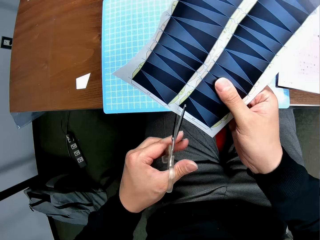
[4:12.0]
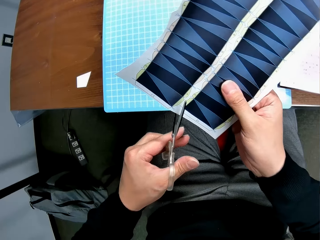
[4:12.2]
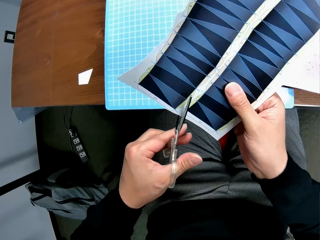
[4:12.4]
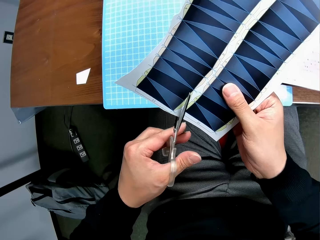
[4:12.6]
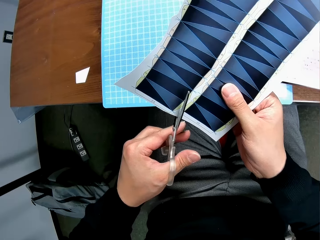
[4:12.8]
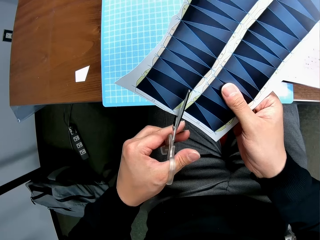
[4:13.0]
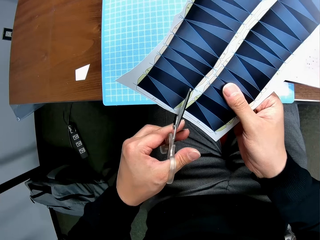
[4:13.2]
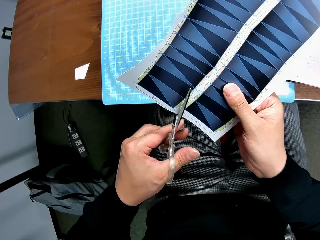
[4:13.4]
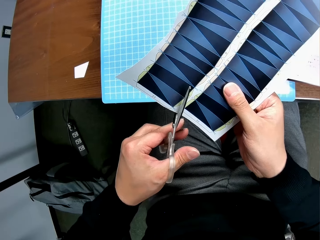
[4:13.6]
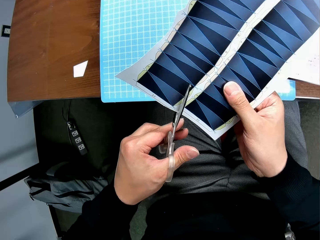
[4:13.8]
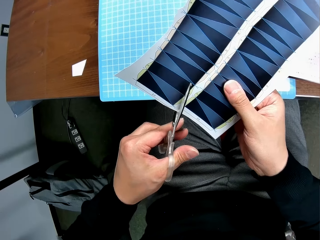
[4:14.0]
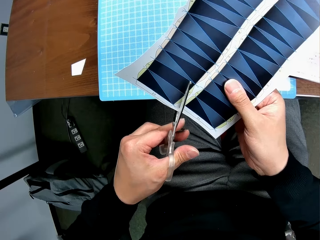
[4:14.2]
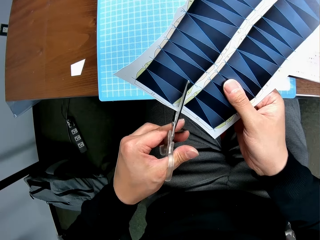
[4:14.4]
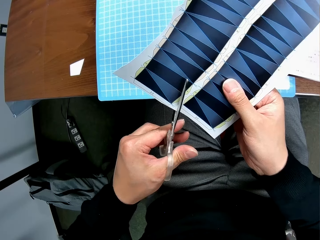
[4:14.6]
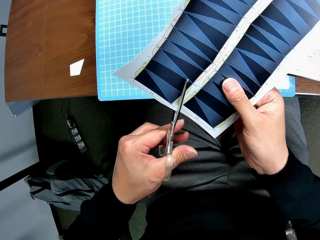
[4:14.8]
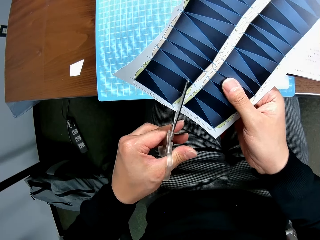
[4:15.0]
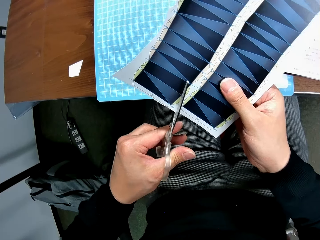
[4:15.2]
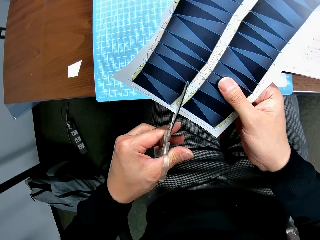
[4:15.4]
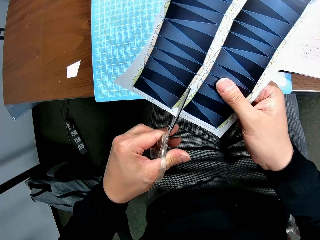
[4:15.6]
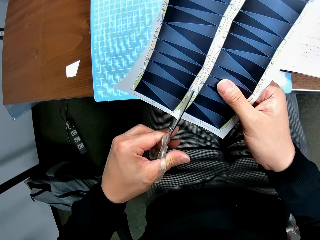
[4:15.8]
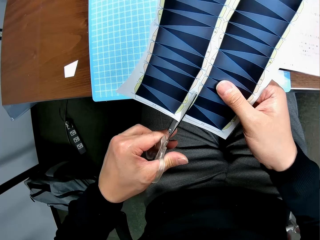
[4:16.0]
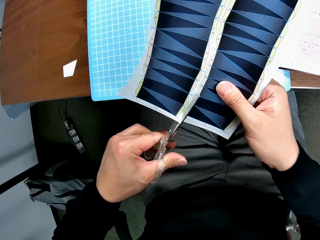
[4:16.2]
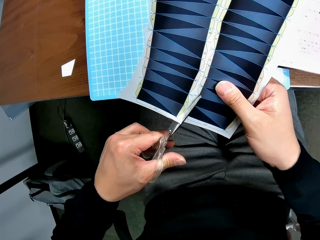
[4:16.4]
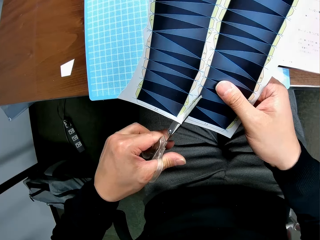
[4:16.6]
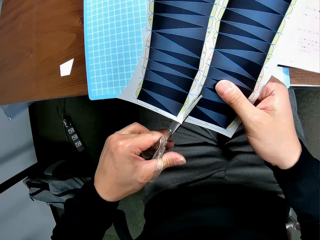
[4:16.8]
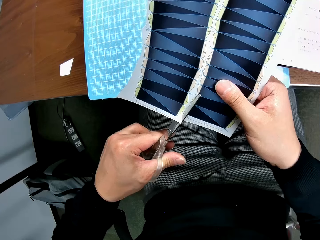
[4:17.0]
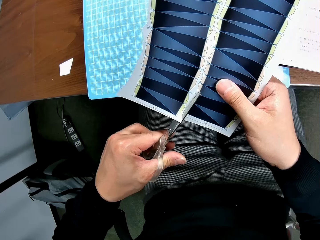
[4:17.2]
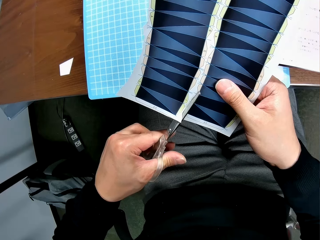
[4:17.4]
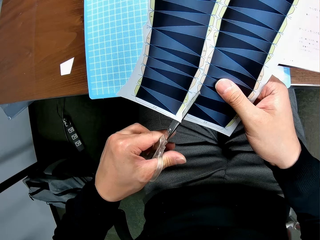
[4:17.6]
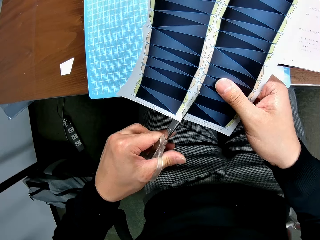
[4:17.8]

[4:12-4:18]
The camera wearer turns the paper. They cut the sheet of paper with the scissors.

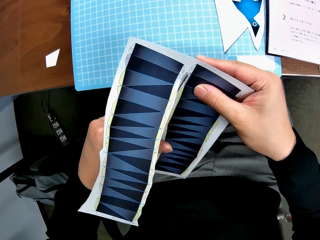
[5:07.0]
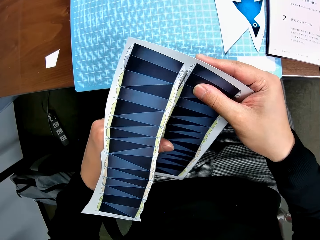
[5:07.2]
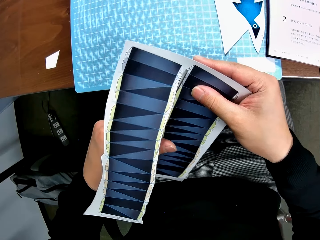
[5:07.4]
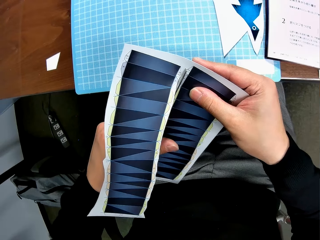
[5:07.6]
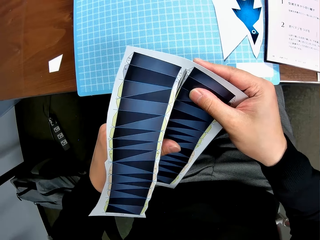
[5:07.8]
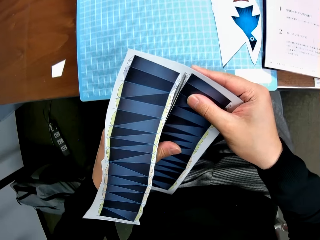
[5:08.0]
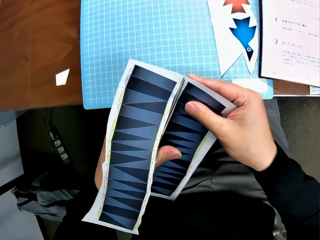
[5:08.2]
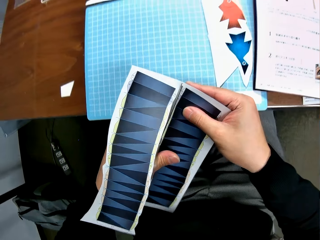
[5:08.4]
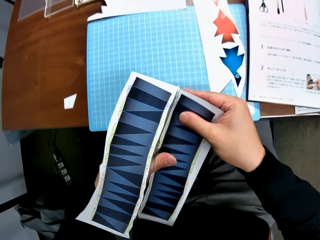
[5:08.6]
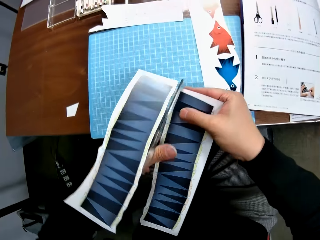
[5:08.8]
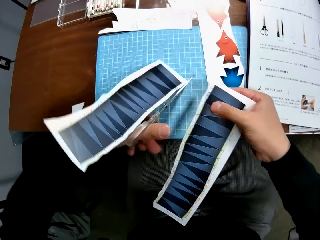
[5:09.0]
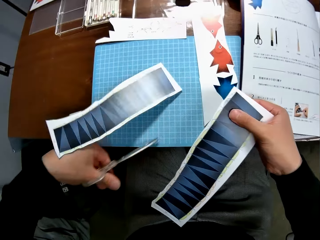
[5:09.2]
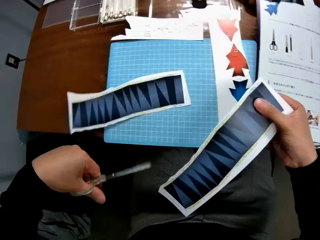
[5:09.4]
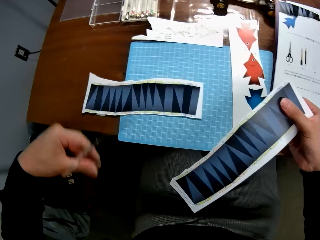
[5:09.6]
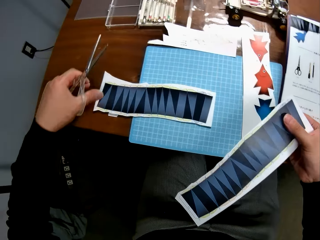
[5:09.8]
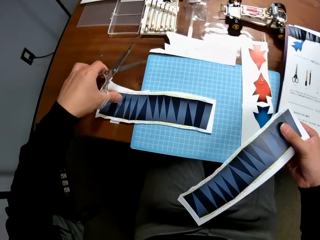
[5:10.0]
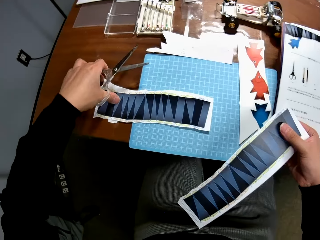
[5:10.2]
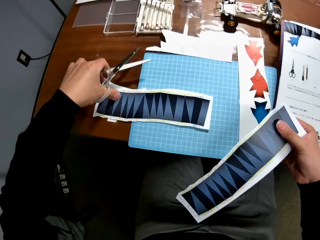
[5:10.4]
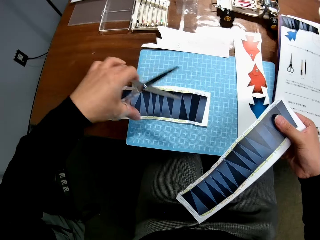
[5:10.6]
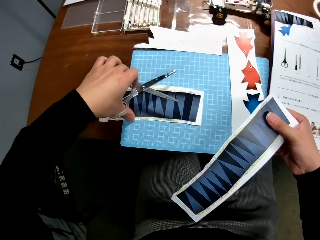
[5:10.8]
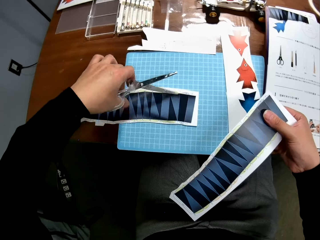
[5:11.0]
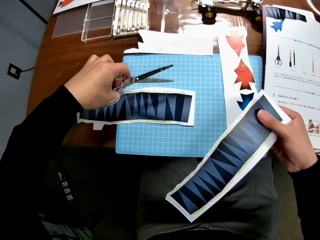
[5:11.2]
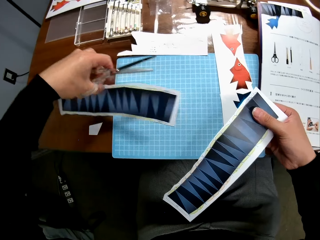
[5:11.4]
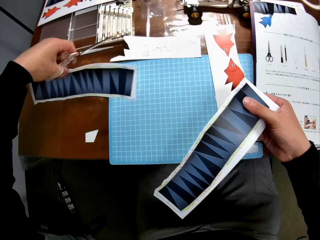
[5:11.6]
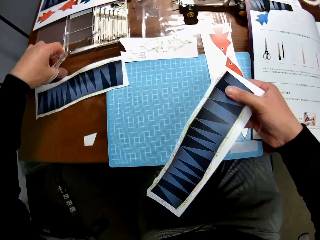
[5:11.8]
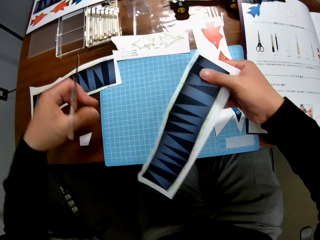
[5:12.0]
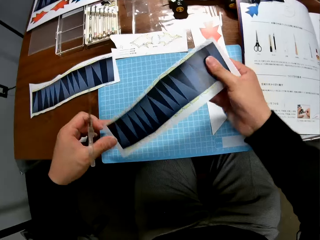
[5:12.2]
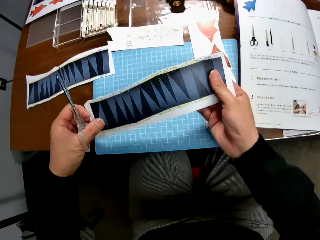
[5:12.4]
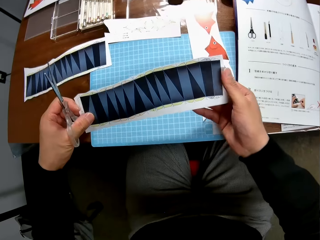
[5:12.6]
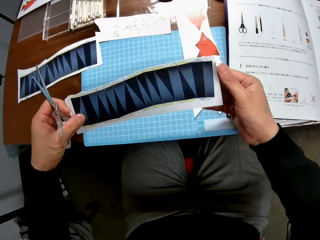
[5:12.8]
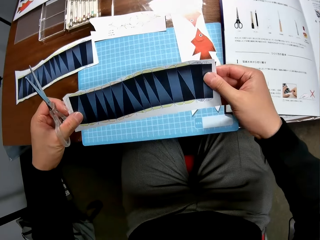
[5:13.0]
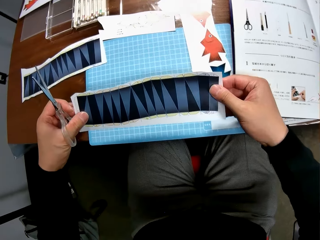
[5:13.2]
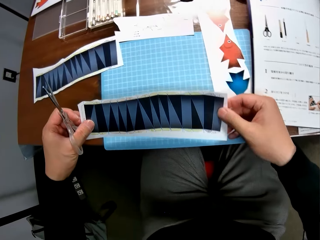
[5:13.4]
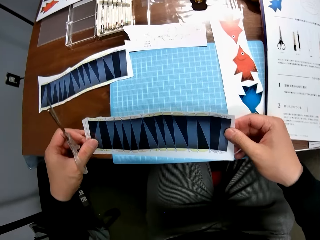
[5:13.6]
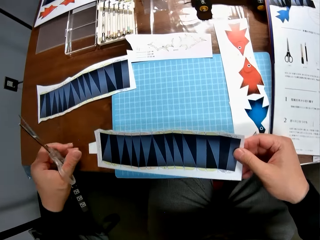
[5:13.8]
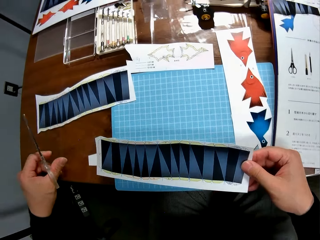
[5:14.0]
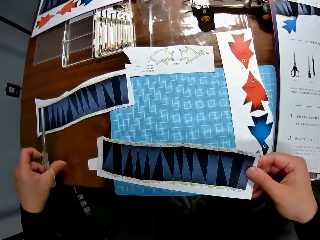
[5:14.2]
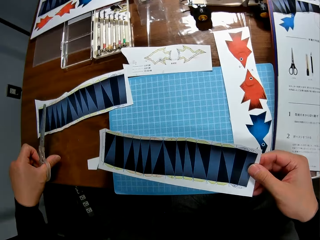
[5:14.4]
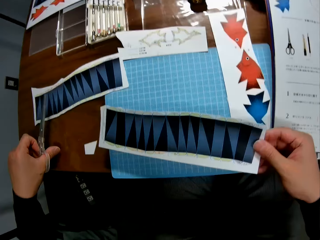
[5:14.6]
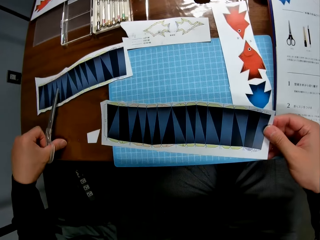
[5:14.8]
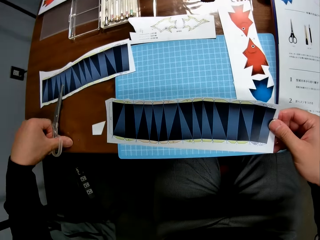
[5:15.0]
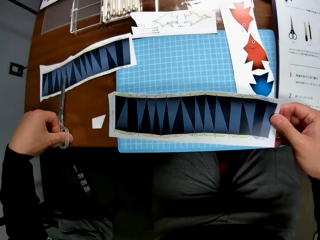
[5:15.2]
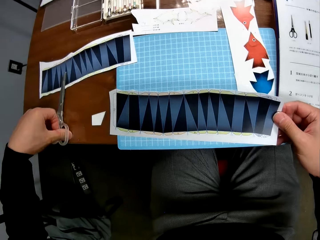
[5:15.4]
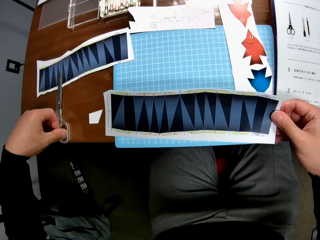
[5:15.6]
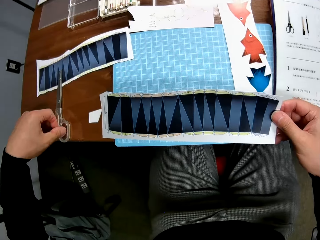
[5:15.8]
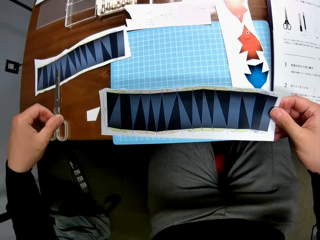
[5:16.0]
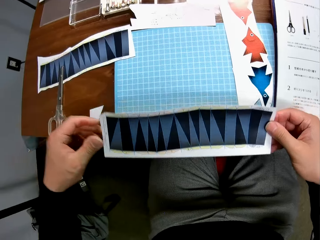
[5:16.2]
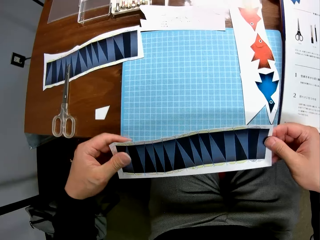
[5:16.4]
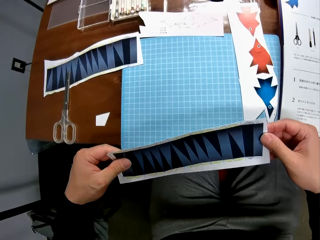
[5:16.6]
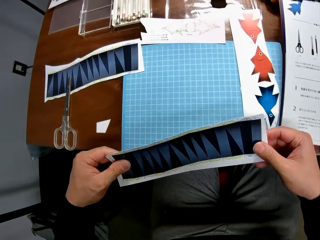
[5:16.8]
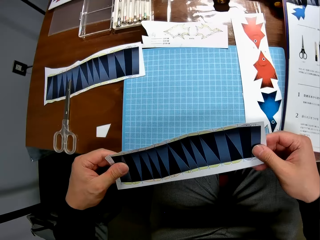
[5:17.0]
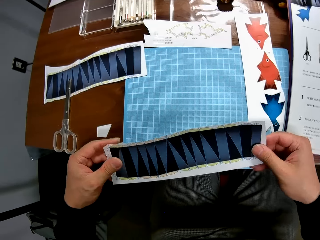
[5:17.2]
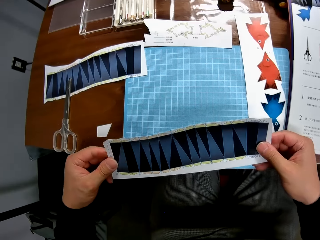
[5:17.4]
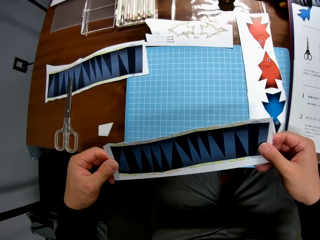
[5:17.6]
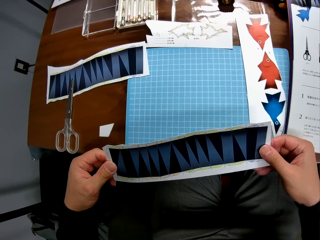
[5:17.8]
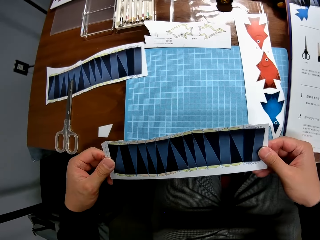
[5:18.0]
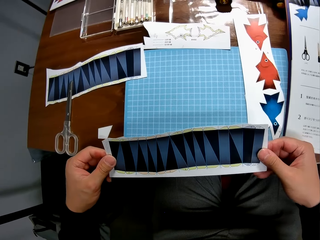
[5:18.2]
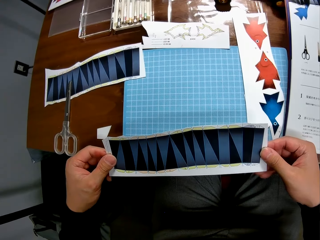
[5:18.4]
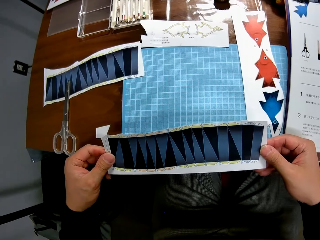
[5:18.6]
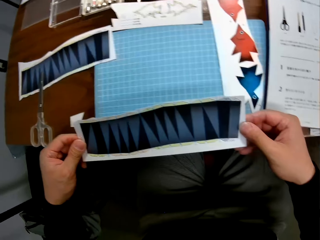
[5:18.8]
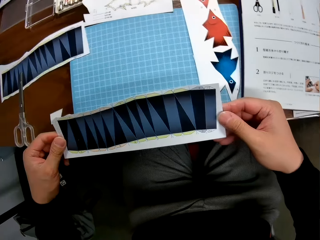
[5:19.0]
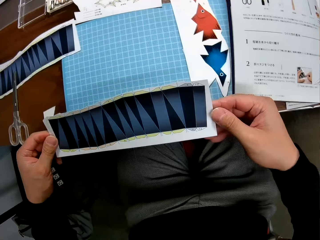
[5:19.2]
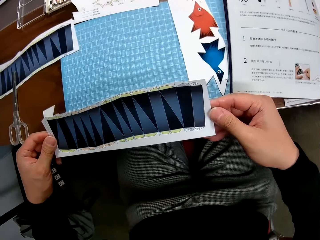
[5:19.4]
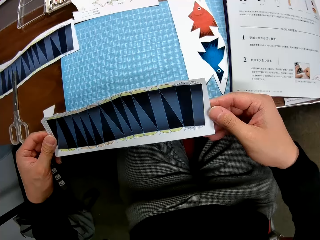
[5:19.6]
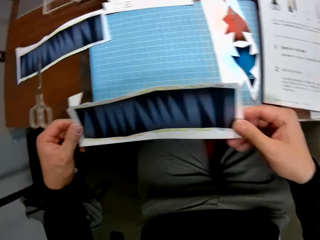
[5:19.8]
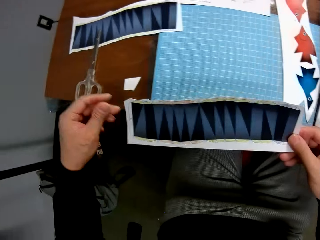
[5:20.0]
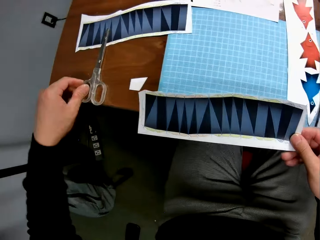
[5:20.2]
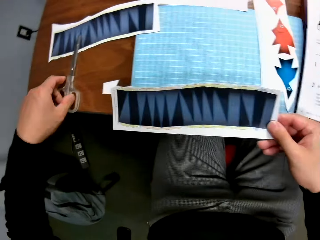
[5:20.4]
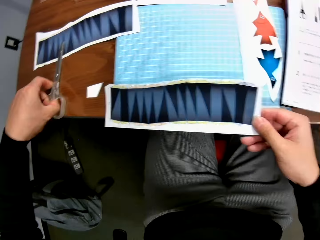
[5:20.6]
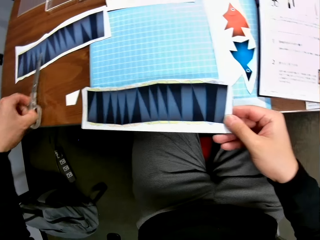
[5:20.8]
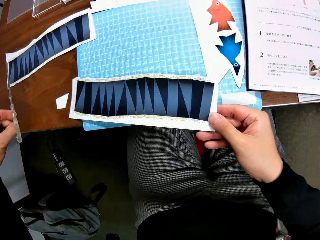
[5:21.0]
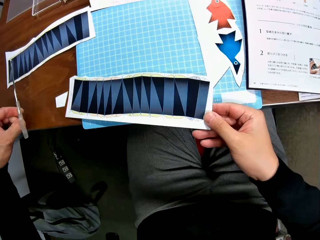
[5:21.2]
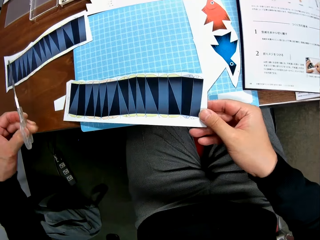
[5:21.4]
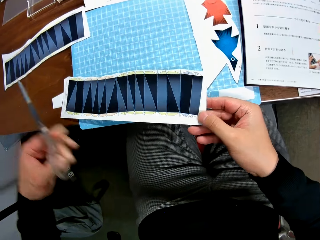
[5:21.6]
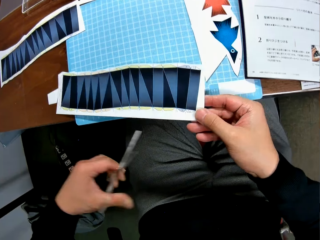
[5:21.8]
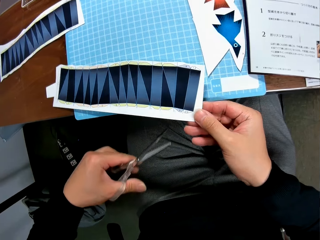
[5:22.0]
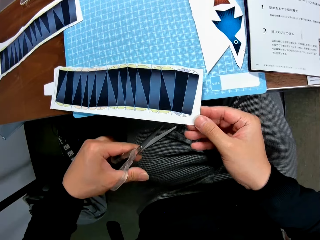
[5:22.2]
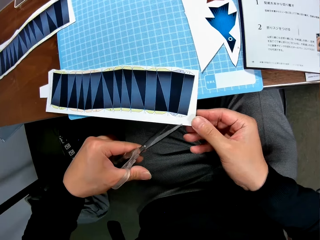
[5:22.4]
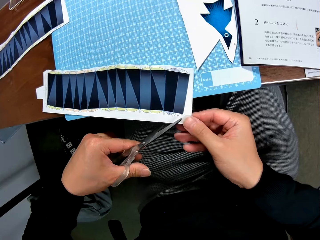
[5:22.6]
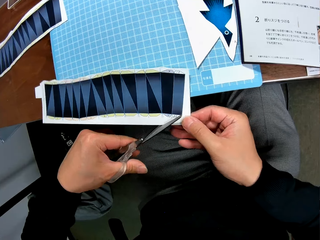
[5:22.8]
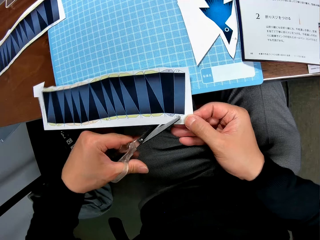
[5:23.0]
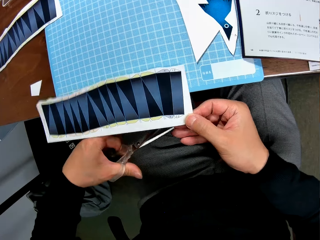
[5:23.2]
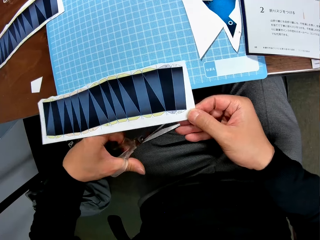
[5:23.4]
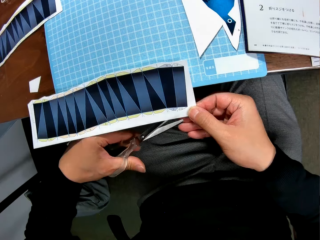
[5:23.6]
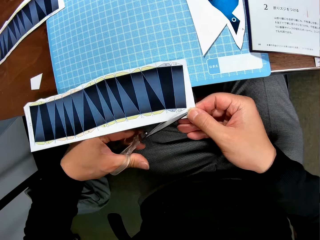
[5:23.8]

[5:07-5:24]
The camera wearer drops the first paper stock on the cutting mat of a work table or desk. He touches the first paper stock with his left hand. He adjusts the first paper stock with his left hand. He pushes the paper on the side of the desk. He examines the second paper stock in his hands. He drops the scissors on the table. He examines the second paper stock in his hands. He stretches the paper. He places the second paper stock on the cutting mat. He picks up the scissors from the table. He crafts the second paper stock with the scissors.
